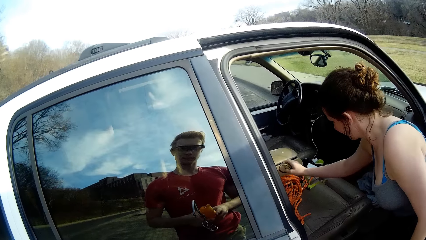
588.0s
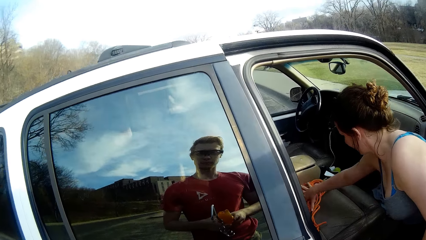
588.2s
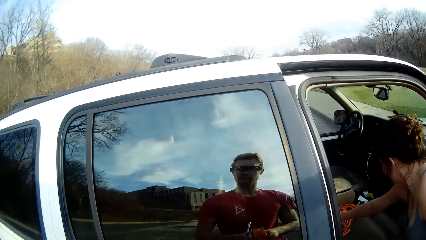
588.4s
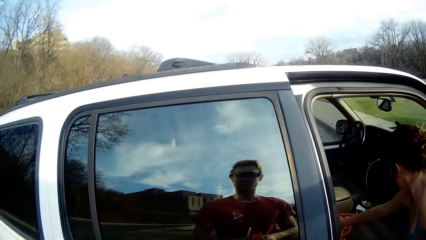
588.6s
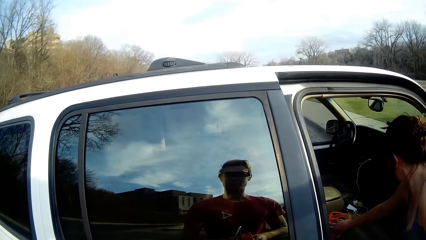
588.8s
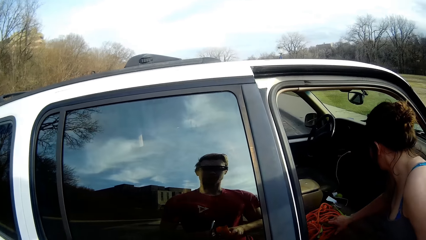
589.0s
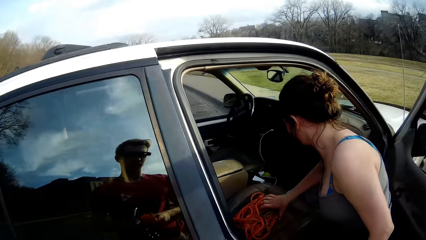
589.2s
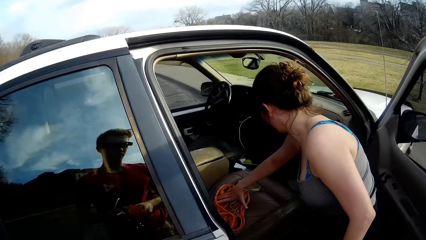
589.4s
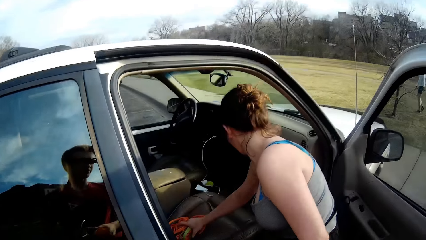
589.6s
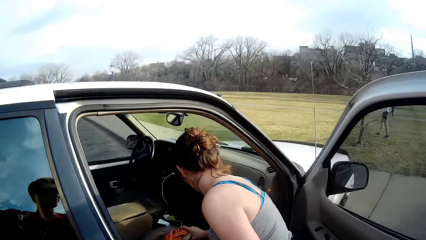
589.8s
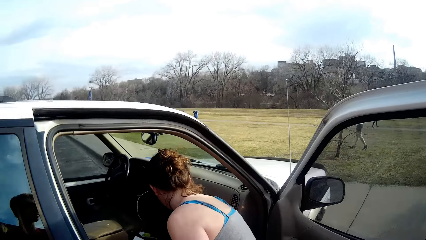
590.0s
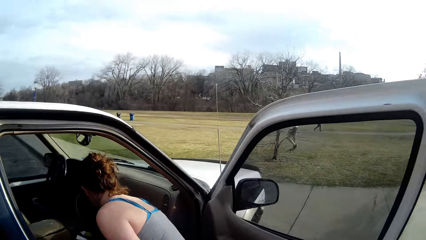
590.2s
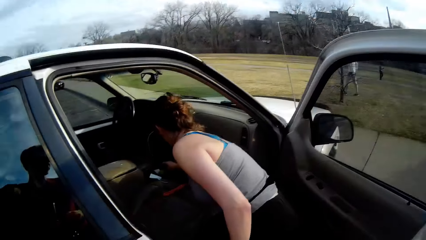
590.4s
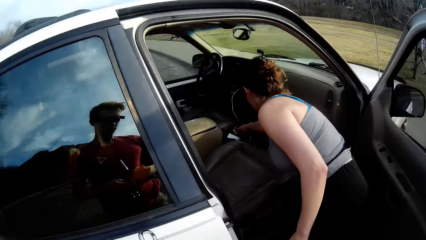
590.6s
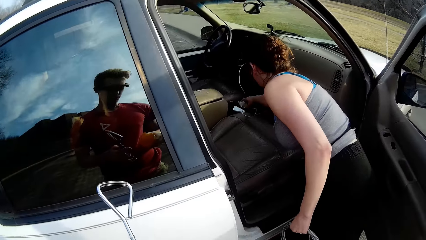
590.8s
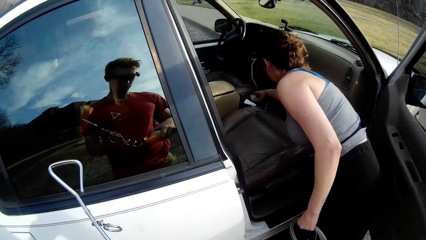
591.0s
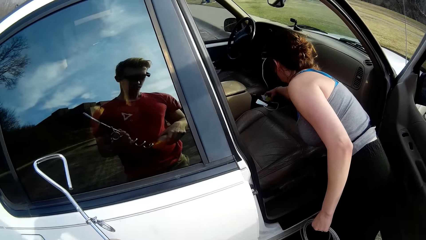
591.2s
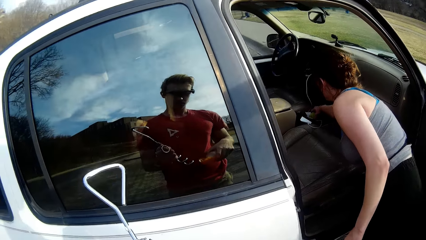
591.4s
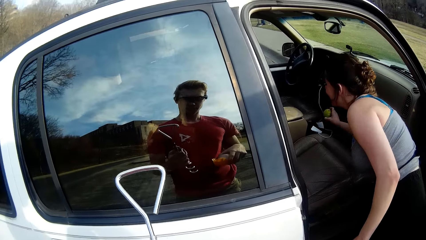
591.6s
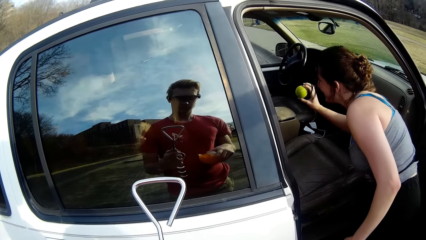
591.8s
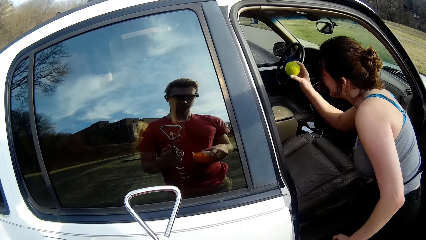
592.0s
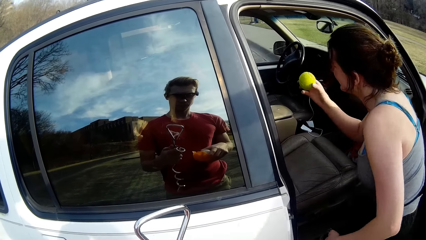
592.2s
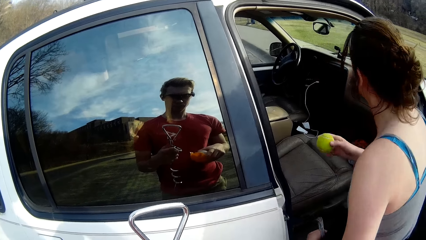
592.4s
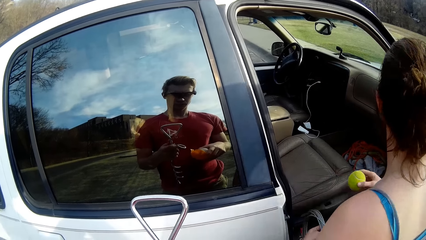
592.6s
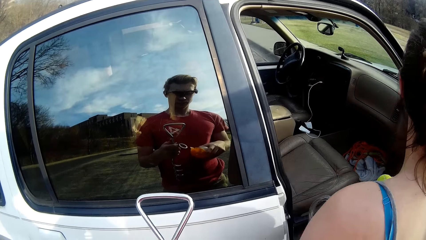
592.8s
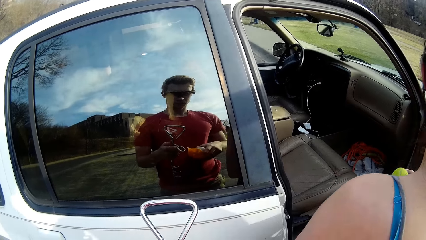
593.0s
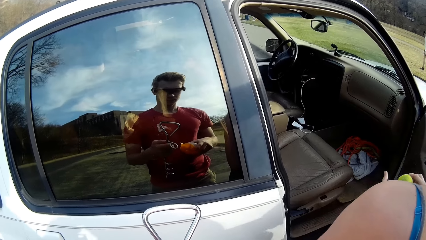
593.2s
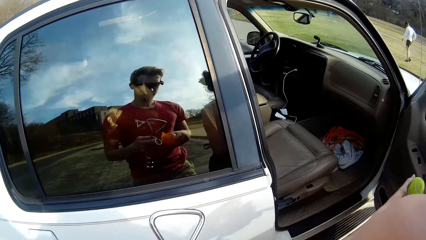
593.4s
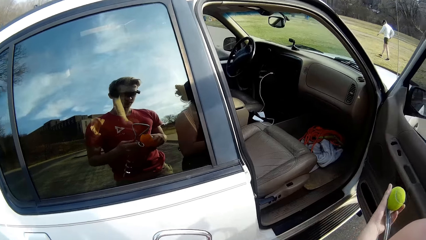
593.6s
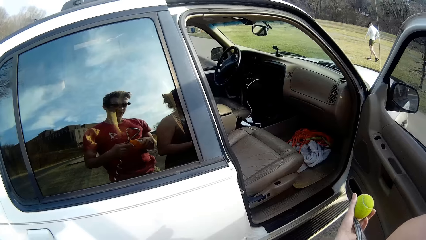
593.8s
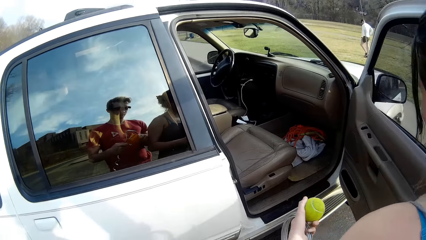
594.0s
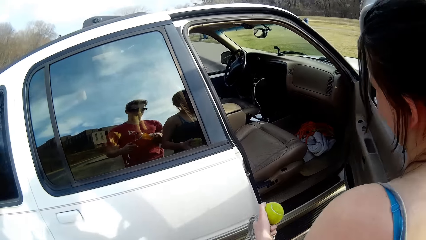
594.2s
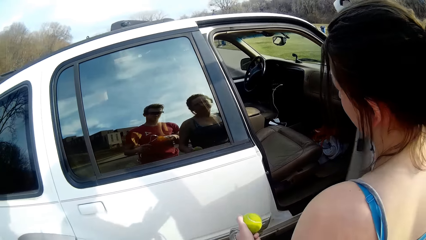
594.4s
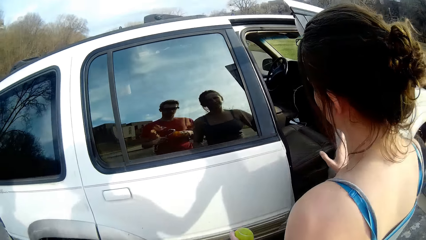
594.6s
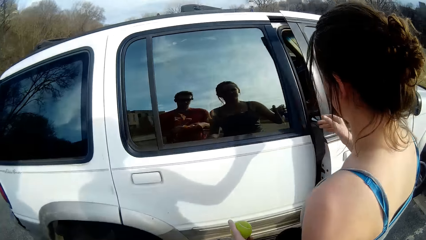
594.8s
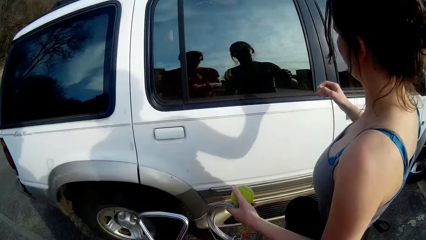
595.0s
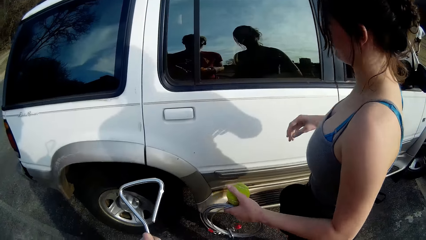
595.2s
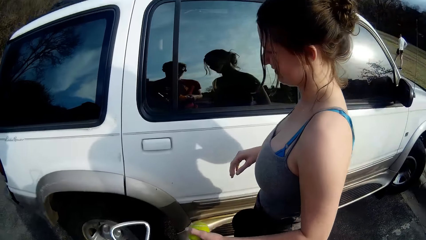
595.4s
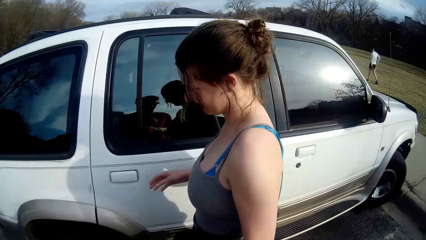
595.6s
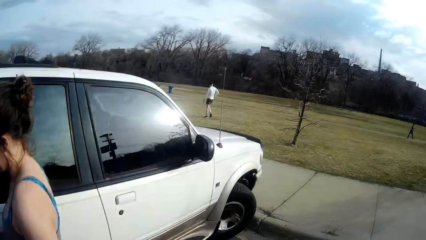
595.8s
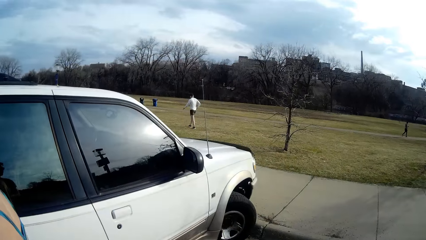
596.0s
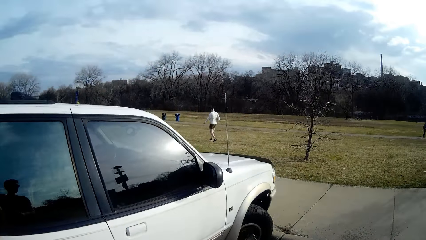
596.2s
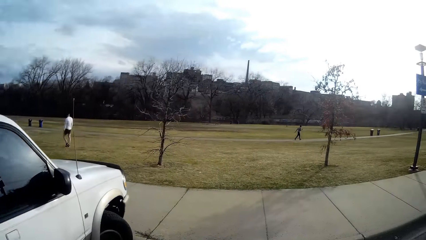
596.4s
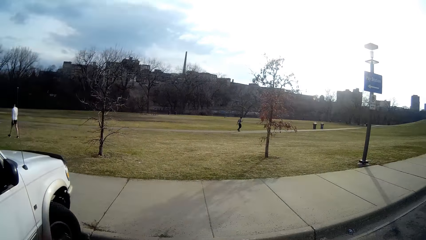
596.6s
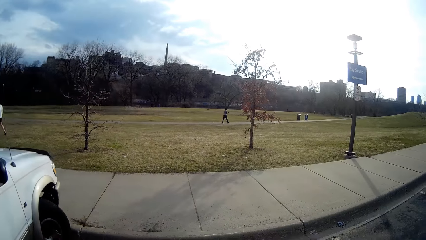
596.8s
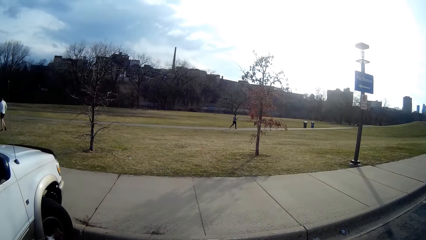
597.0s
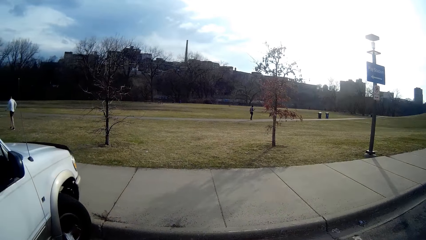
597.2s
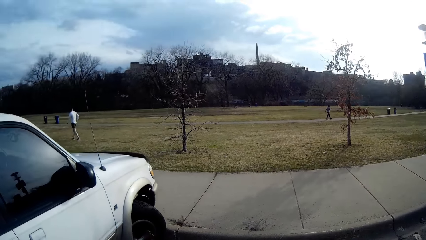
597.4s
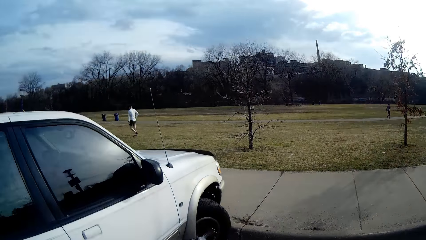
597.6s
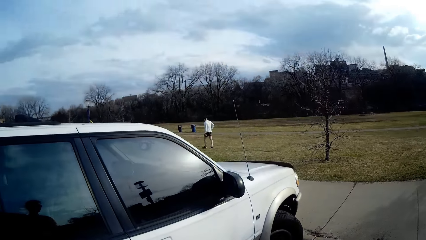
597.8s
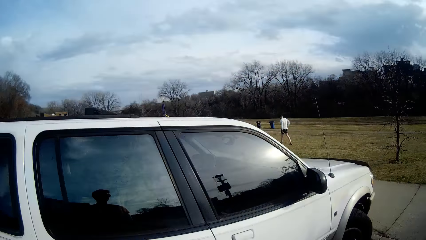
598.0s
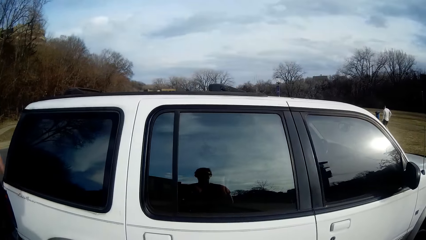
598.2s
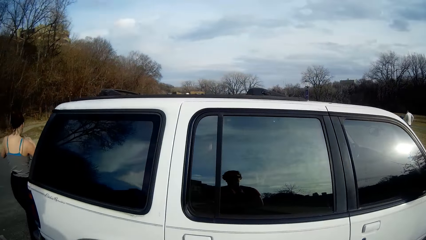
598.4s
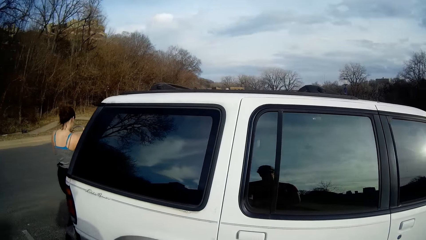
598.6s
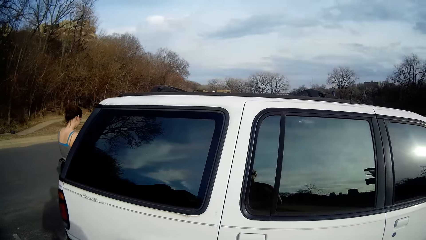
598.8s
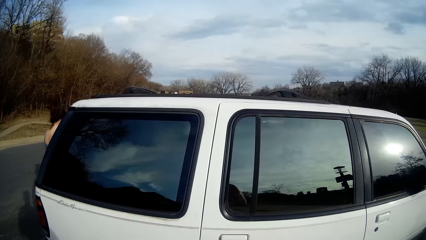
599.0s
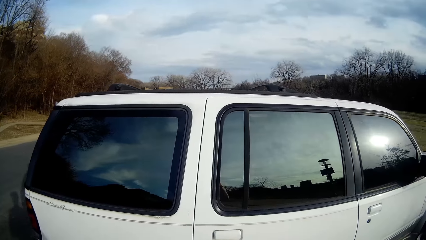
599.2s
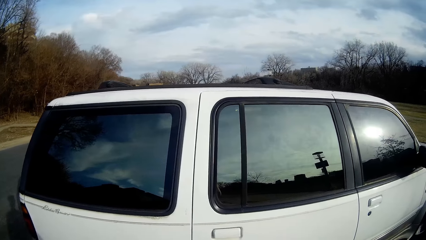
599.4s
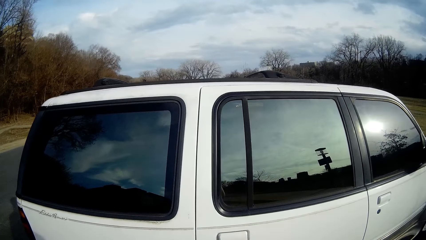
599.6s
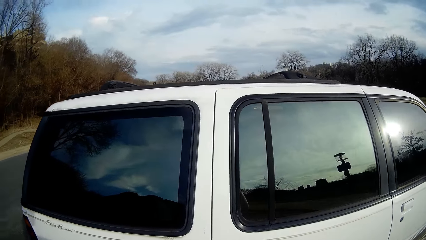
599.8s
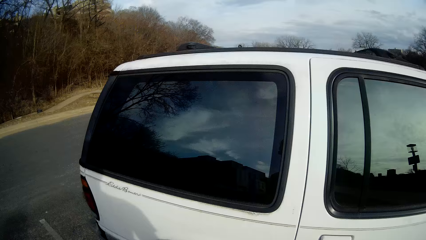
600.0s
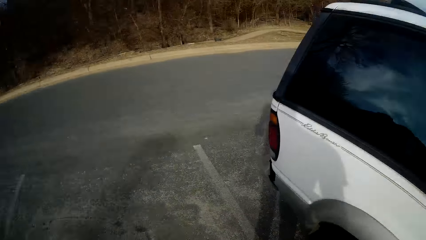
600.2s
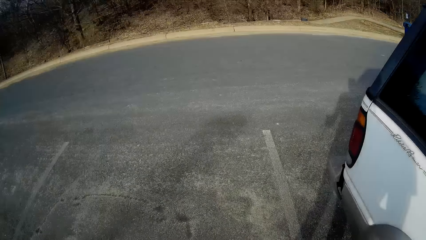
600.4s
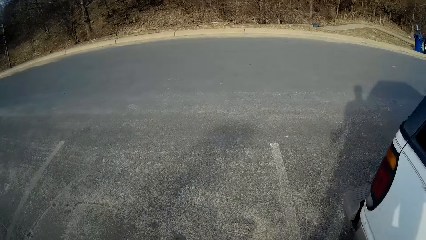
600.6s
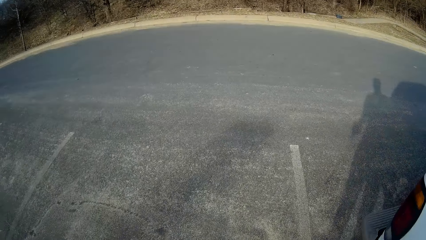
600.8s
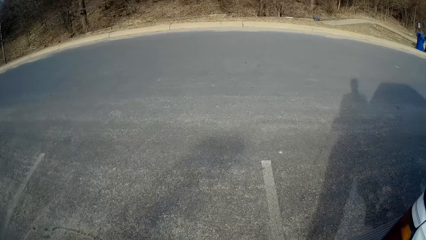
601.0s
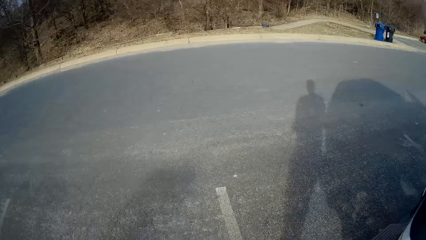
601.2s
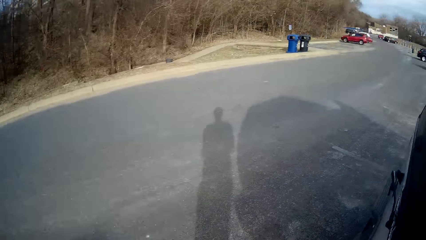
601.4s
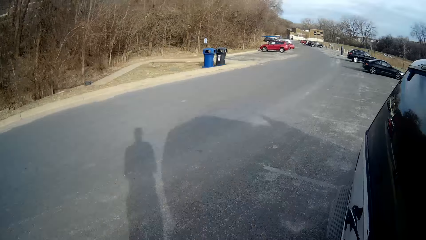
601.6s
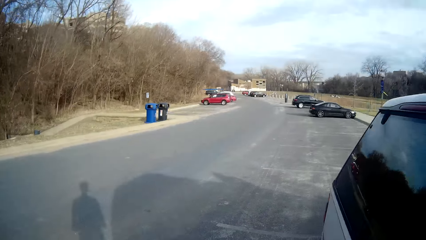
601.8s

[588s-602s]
The camera wearer picks up a rope and an object. He looks at the car. The lady puts the rope and the object in the car. The lady picks up a ball from the car. The camera wearer holds the metal with his left hand. The lady closes the car door. The camera wearer looks around.

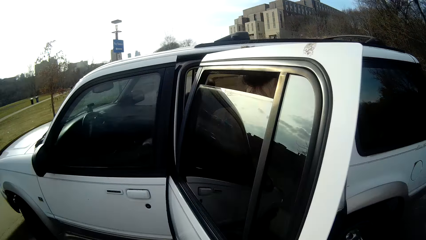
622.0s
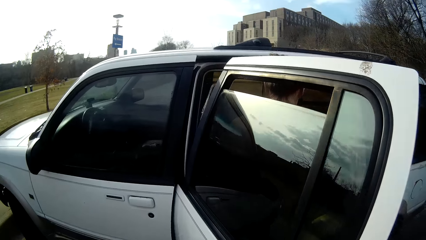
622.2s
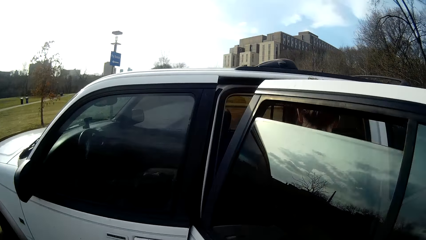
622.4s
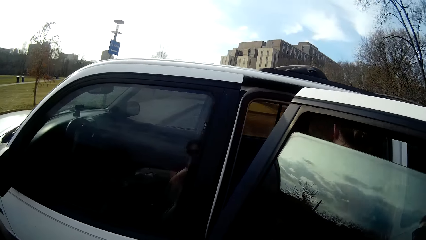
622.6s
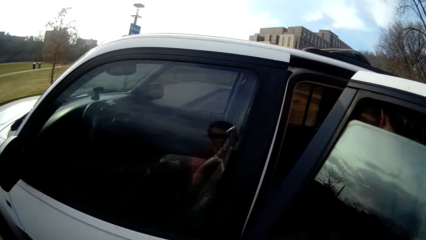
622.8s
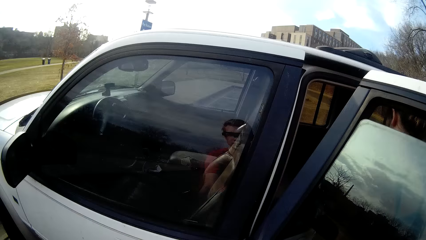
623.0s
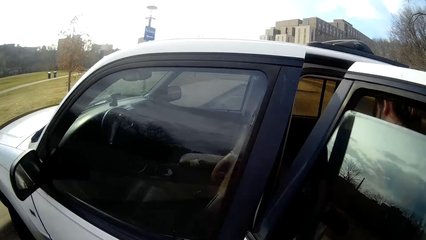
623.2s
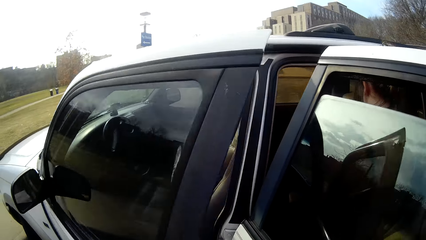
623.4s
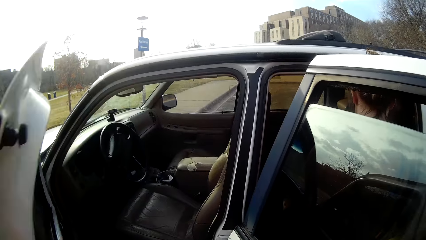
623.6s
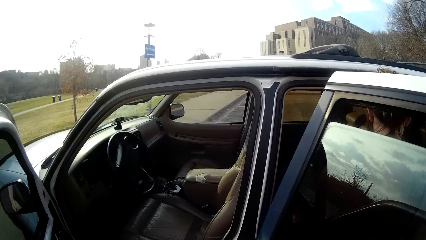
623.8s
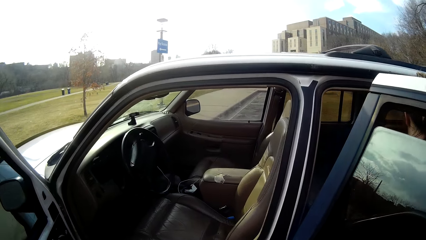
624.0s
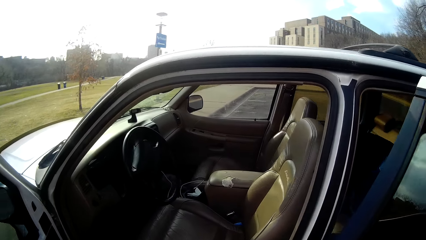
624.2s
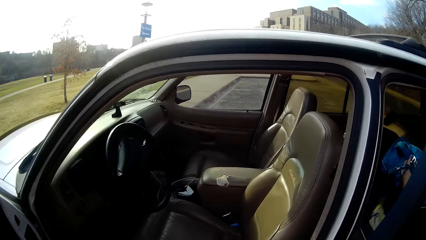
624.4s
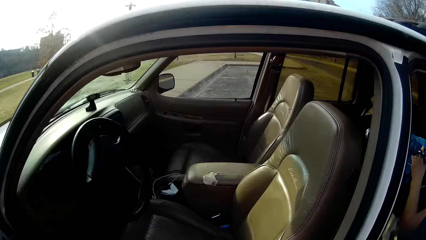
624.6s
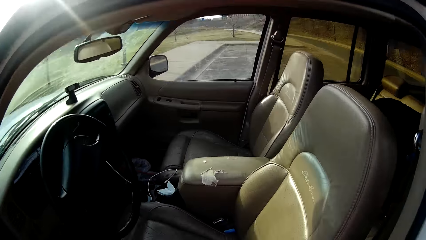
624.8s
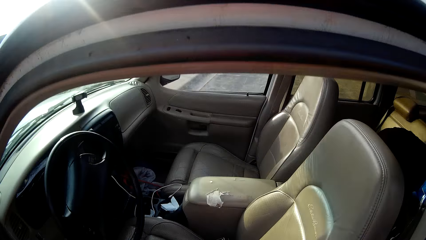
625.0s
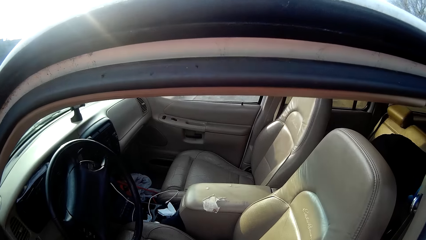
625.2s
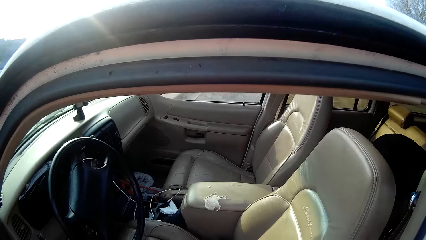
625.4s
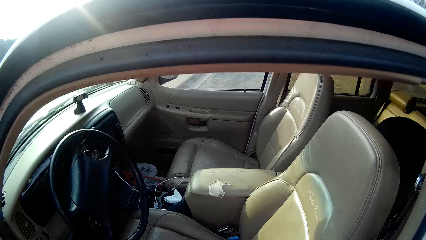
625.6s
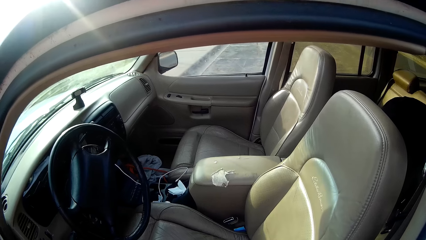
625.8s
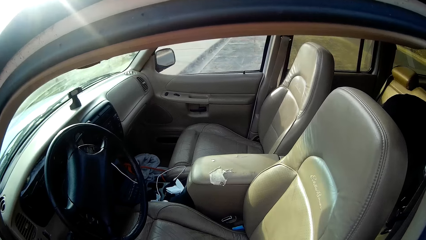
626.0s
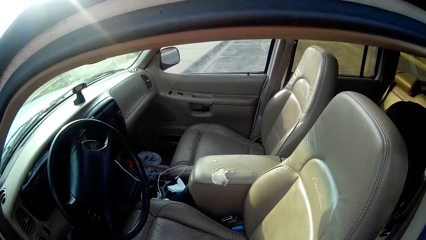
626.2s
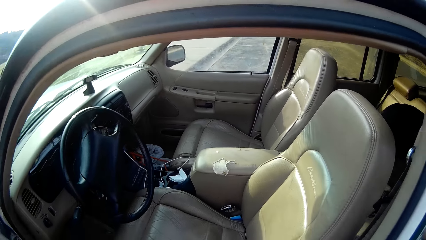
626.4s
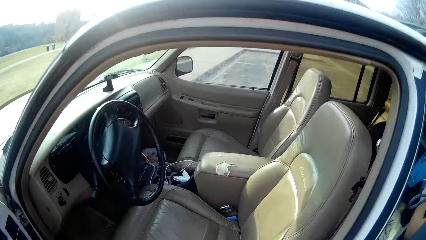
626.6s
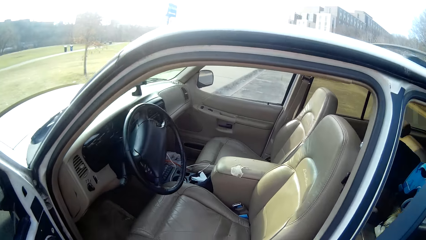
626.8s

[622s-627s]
The camera wearer opens the front car door. The lady gestures to the camera wearer.
